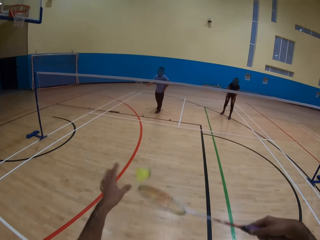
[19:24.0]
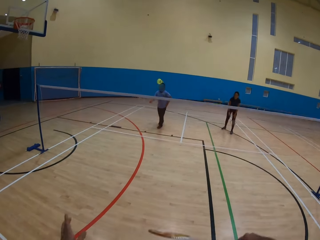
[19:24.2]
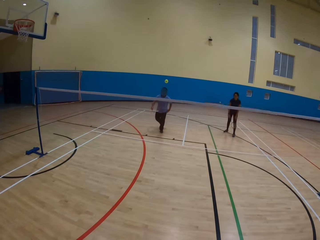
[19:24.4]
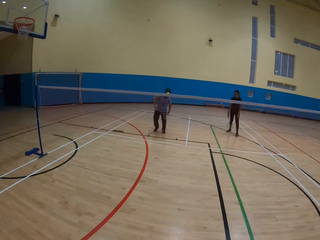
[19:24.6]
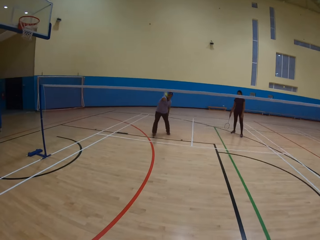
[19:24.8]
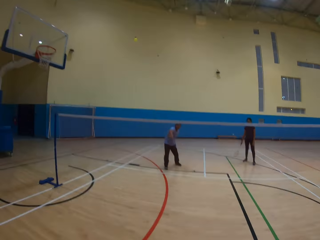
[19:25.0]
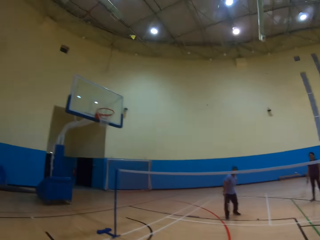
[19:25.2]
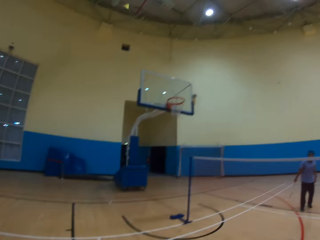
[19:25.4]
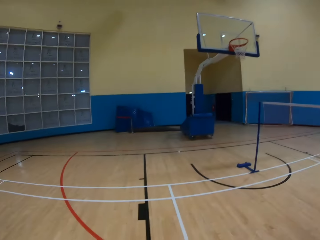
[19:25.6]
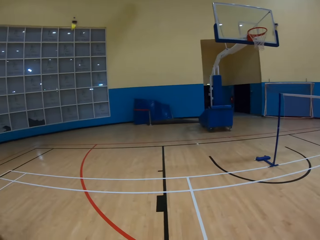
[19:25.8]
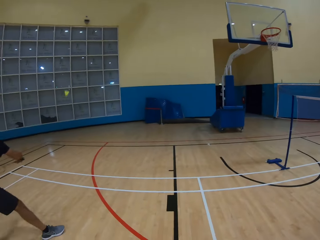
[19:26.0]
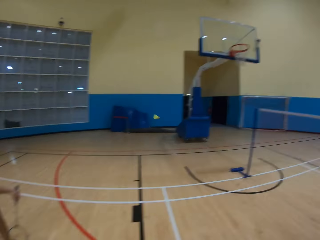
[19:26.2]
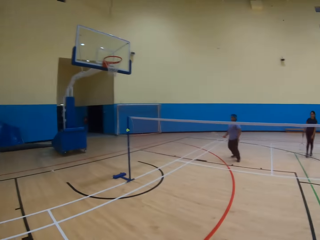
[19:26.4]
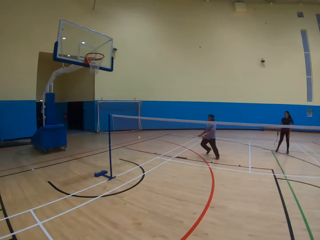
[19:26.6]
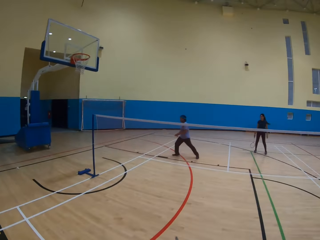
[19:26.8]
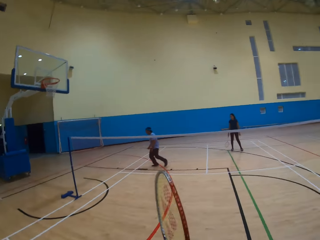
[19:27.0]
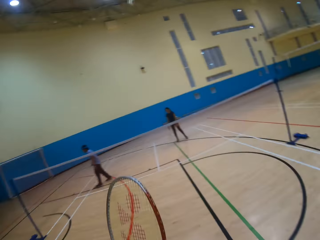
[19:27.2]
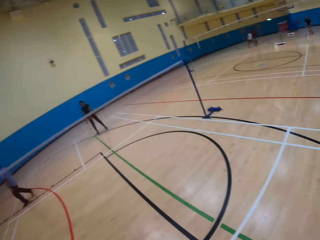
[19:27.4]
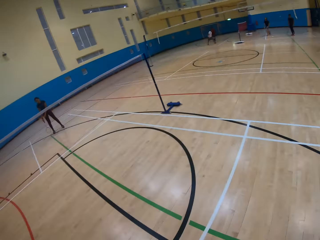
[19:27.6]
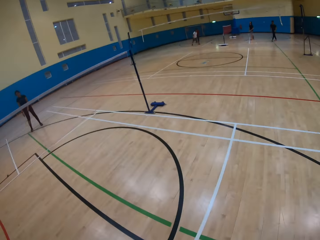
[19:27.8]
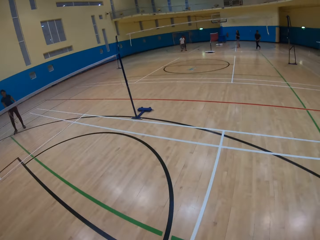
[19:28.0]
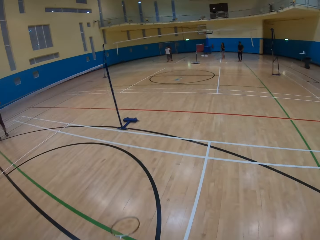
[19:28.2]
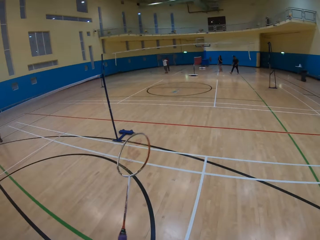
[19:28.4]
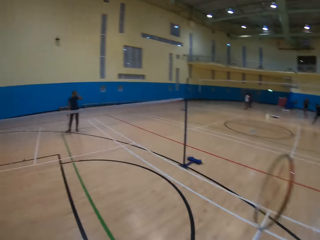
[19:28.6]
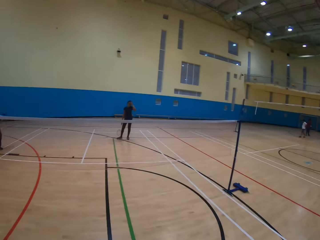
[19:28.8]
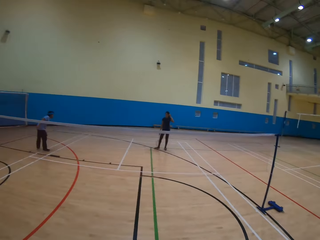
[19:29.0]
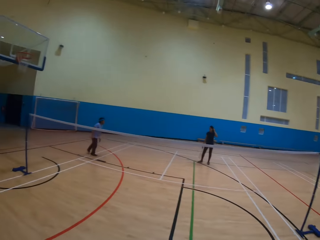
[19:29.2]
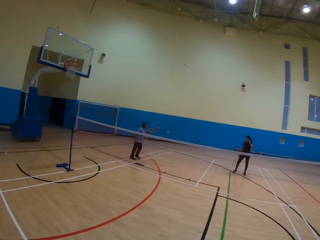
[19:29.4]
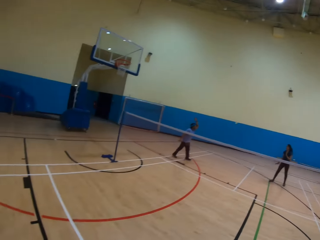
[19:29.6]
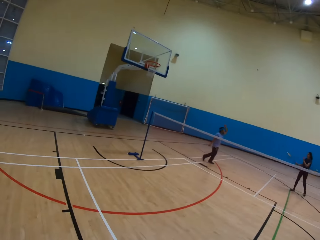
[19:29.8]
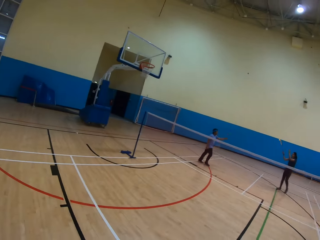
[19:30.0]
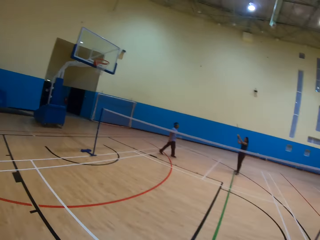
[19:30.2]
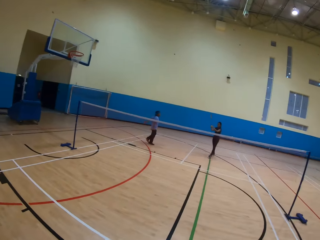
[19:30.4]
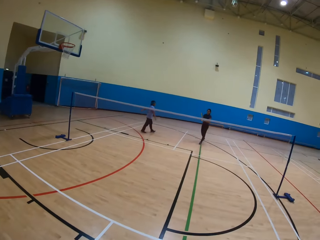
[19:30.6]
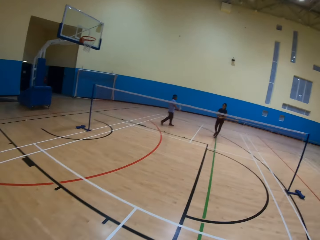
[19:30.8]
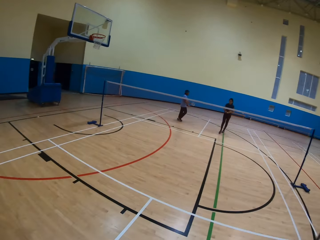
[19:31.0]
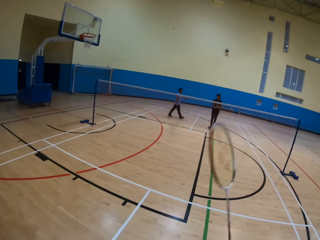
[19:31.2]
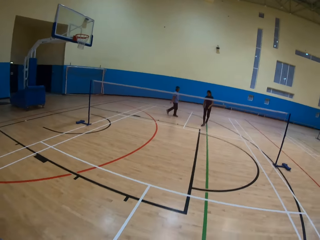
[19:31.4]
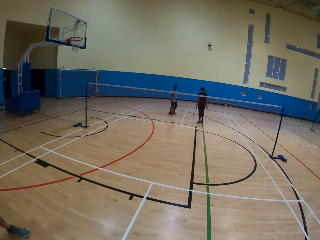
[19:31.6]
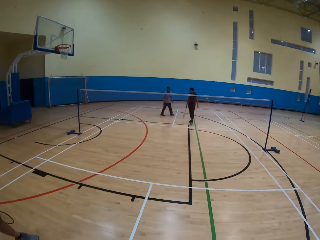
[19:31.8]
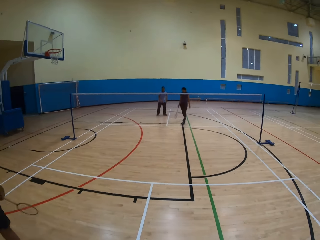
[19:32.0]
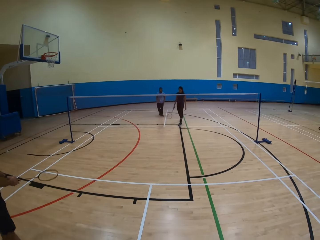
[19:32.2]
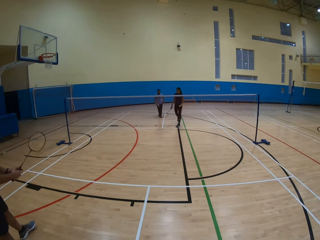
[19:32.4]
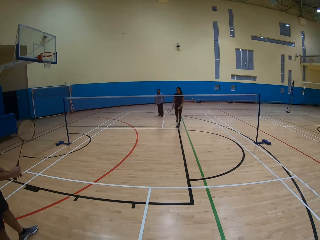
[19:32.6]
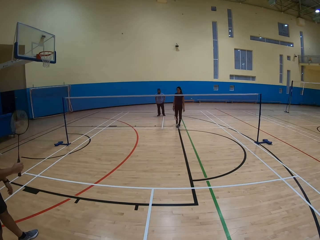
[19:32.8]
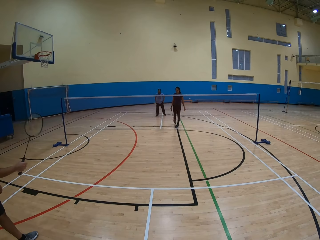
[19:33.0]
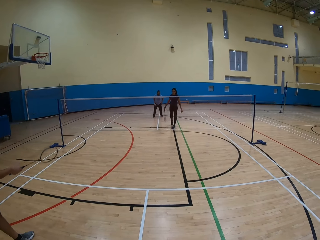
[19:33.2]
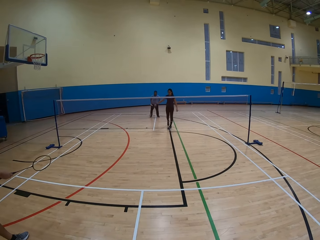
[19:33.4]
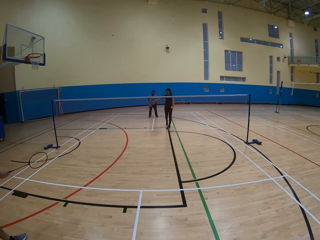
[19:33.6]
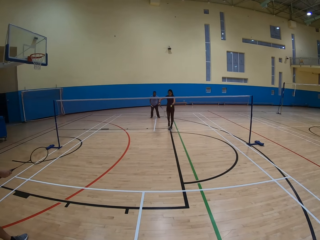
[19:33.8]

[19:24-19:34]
The camera wearer does something. They hit the shuttlecock. They play a badminton game. A man hits the shuttlecock. The man plays a badminton game. Another man hits the shuttlecock. The other man plays a badminton game. The first man moves around. The camera wearer looks around the playing ground. They play the badminton game. The first man moves around. A woman picks the shuttlecock. The camera wearer moves the racket.

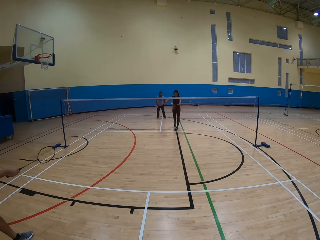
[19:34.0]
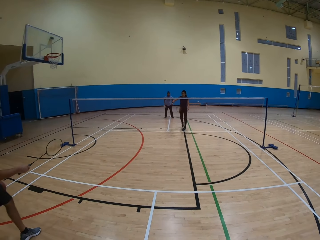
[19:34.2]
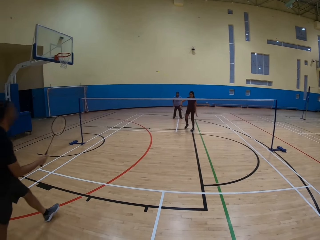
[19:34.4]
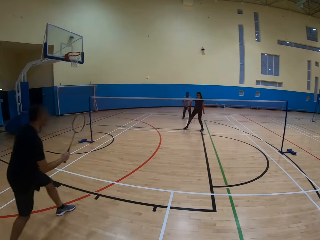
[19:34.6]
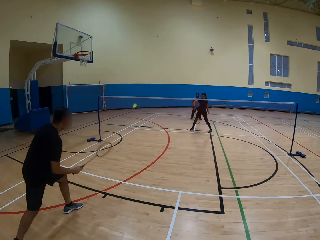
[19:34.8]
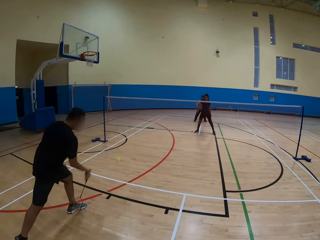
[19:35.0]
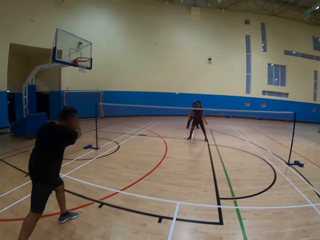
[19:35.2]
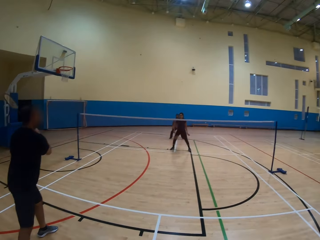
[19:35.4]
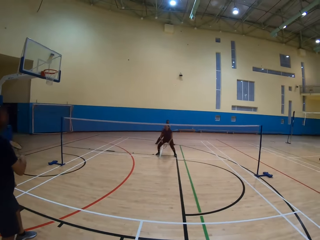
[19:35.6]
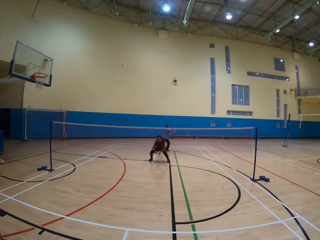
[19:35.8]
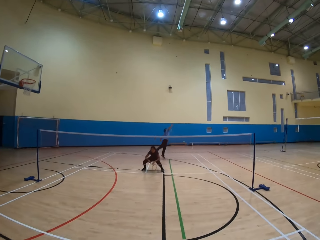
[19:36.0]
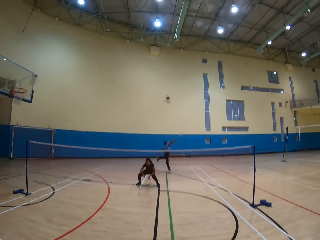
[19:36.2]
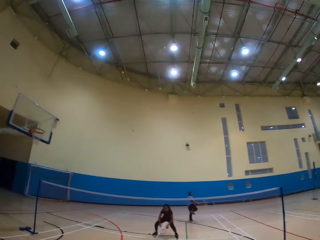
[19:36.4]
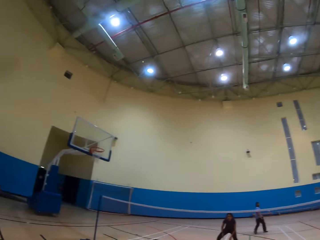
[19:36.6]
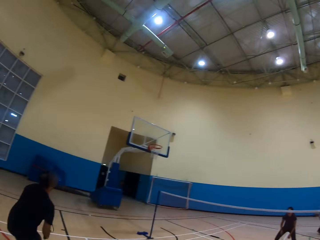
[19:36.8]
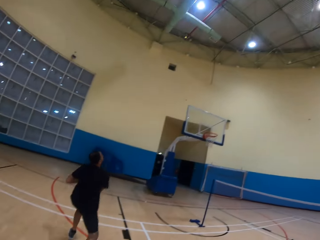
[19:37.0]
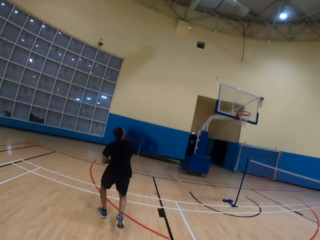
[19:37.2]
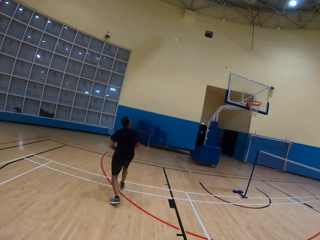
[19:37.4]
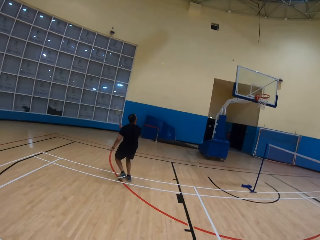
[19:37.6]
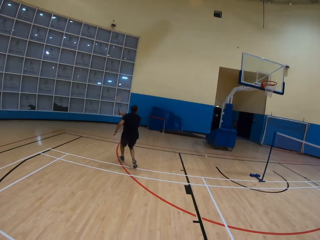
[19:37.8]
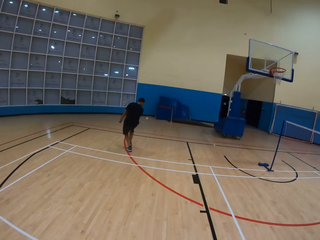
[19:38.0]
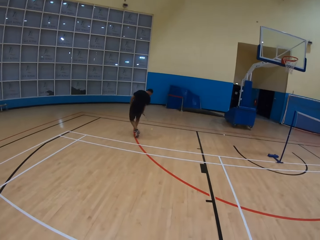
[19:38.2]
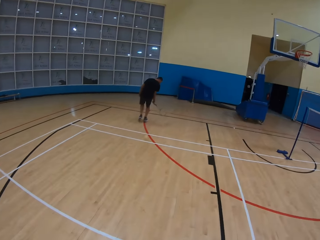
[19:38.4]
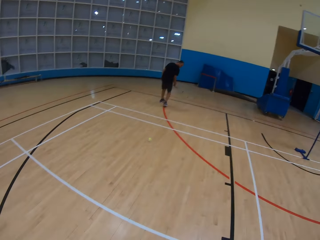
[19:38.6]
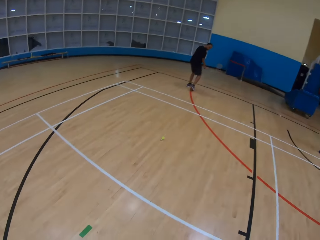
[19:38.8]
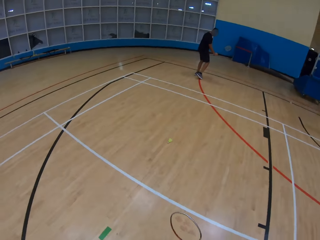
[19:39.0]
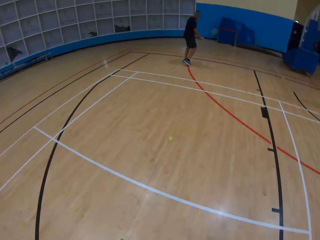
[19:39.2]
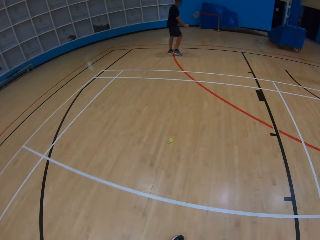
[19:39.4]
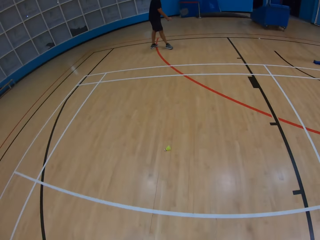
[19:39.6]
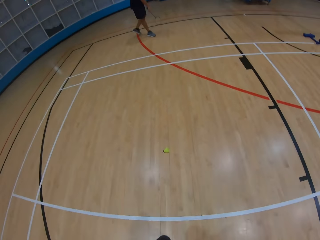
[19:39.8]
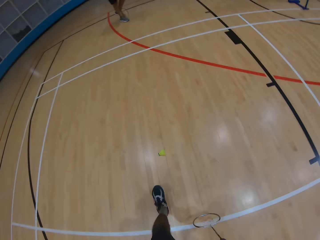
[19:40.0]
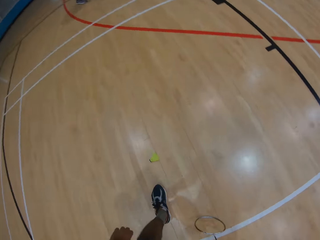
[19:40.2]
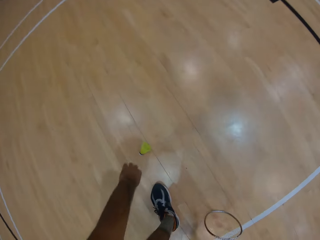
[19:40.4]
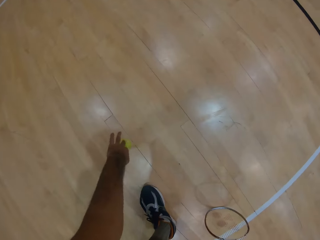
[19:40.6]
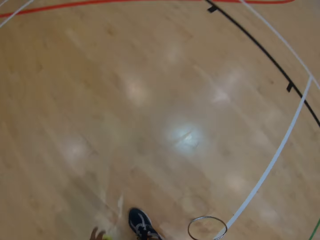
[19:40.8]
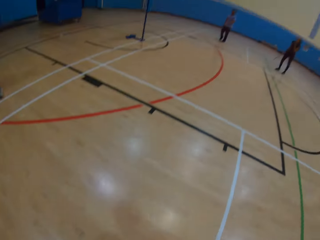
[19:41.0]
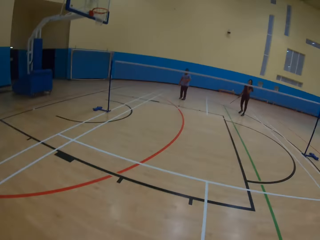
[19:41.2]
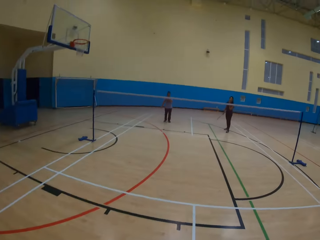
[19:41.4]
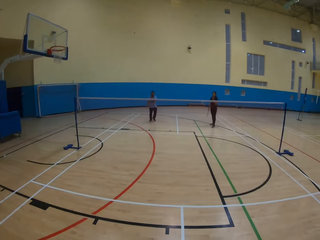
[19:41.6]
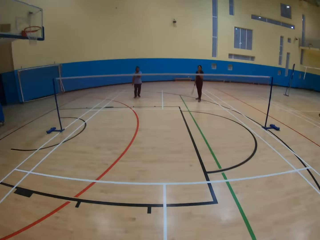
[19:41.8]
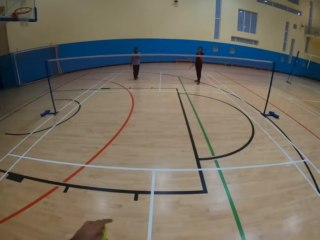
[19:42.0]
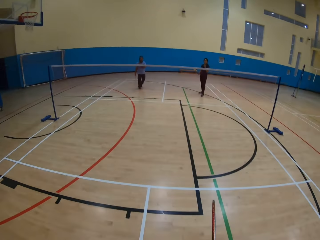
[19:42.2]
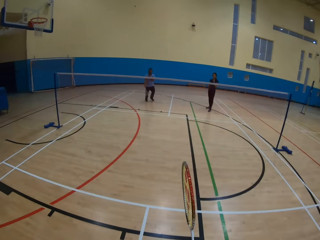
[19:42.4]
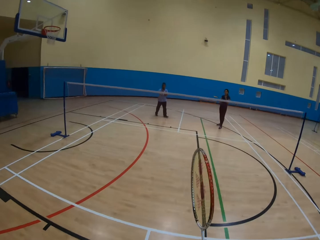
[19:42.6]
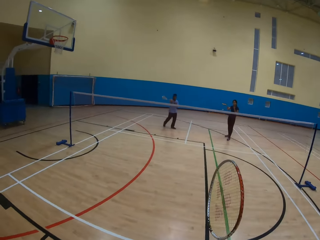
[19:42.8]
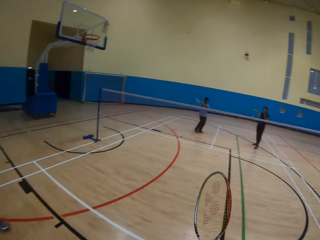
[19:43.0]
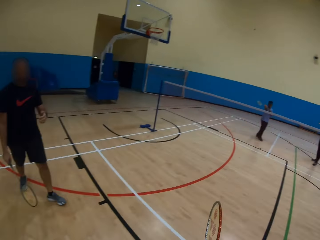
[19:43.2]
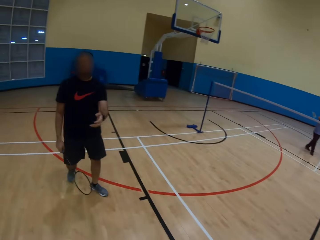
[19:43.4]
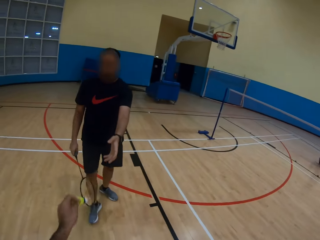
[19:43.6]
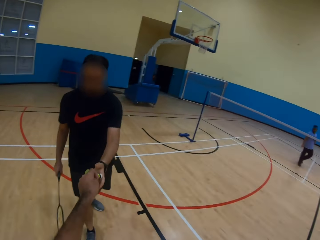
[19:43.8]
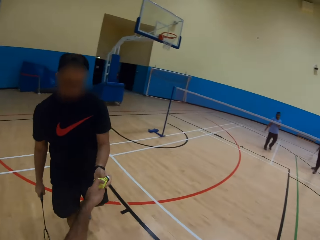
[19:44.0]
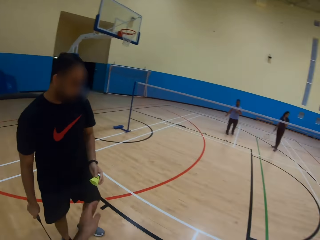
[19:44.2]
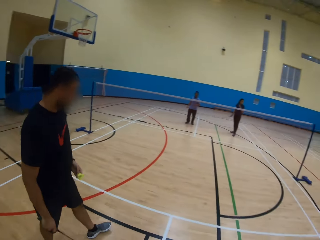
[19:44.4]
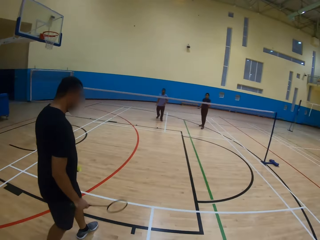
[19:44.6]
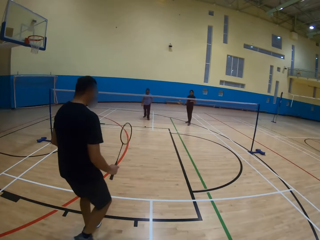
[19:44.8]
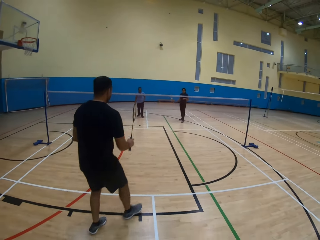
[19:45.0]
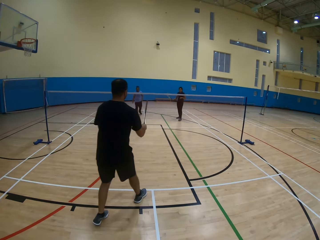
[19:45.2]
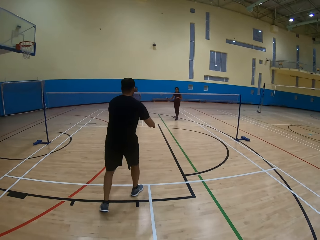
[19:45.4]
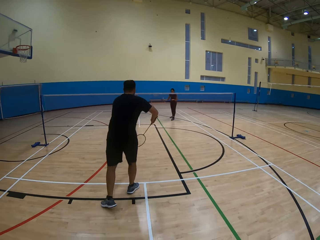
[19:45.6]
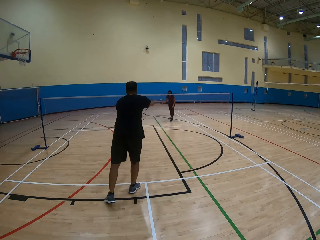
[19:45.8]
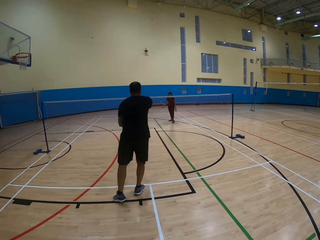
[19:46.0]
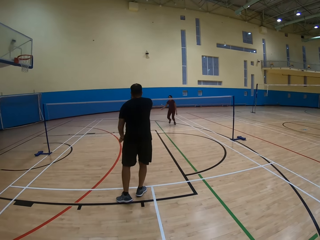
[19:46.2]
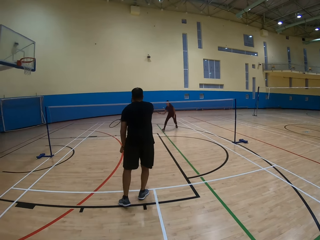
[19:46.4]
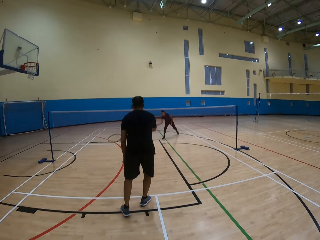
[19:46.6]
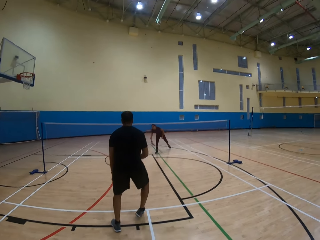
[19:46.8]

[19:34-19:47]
A woman hits the shuttlecock on the ground. A man plays a badminton game. The man hits the shuttlecock. Another man hits the shuttlecock. The other man plays a badminton game. The first man runs around. The first man hits the shuttlecock. The first man plays a badminton game. The camera wearer looks around. They pick the shuttlecock from the floor. They look around. They give the shuttlecock to the first man. The first man moves around. The first man hits the shuttlecock. The first man plays a badminton game.
